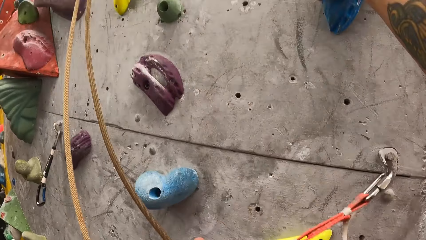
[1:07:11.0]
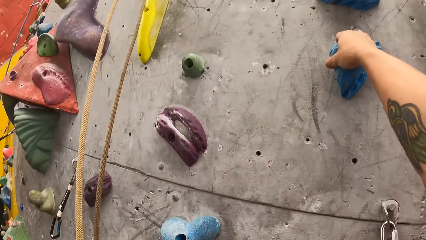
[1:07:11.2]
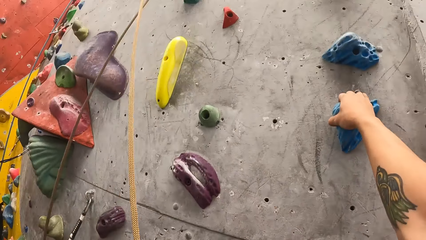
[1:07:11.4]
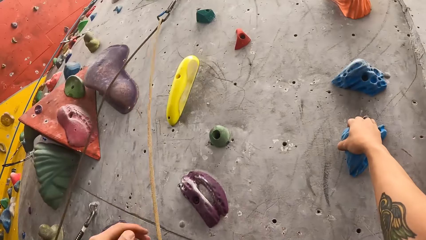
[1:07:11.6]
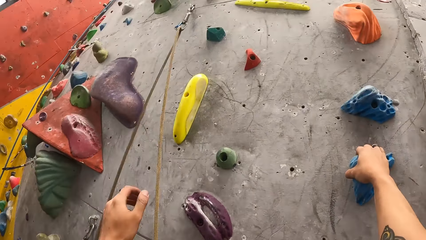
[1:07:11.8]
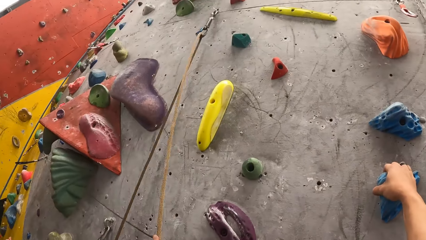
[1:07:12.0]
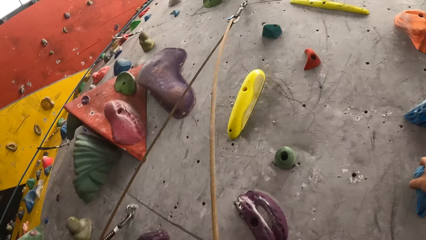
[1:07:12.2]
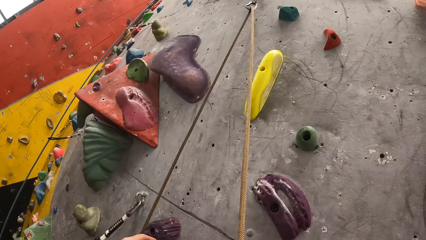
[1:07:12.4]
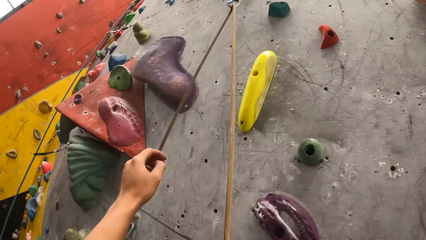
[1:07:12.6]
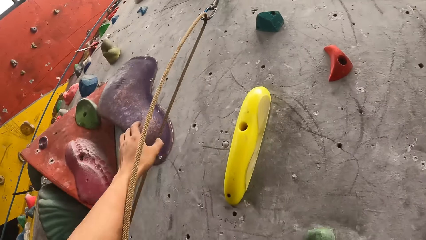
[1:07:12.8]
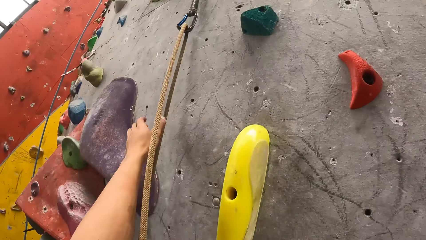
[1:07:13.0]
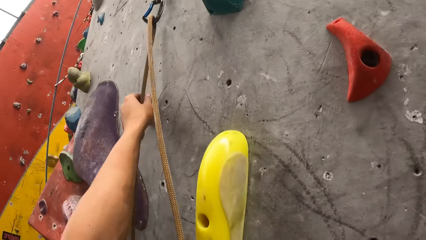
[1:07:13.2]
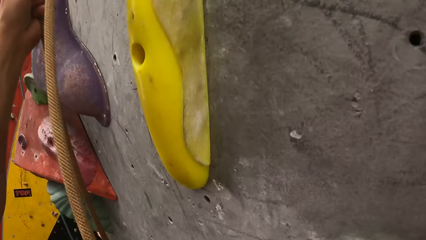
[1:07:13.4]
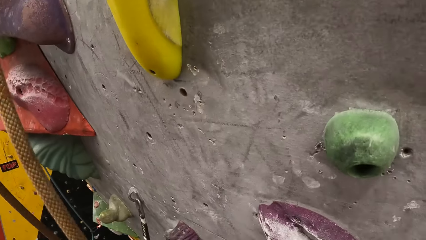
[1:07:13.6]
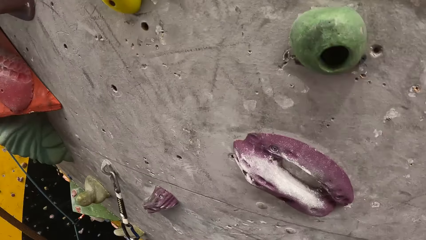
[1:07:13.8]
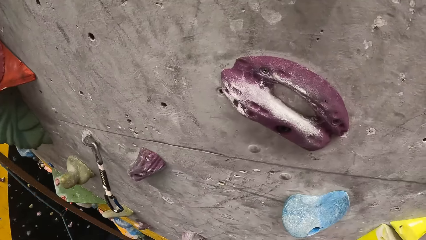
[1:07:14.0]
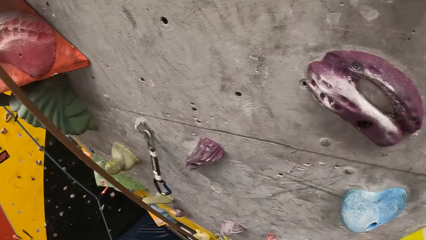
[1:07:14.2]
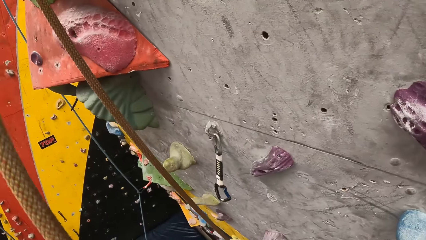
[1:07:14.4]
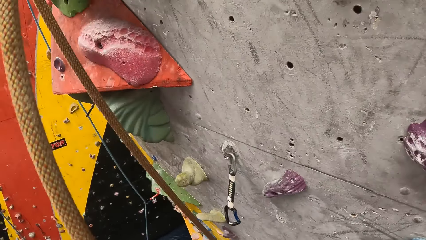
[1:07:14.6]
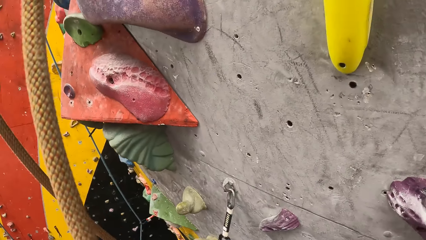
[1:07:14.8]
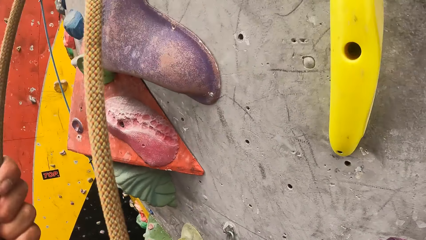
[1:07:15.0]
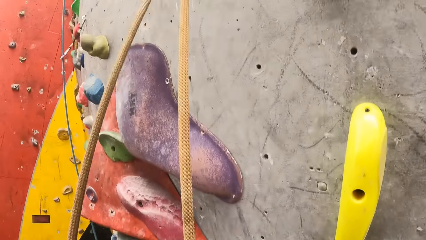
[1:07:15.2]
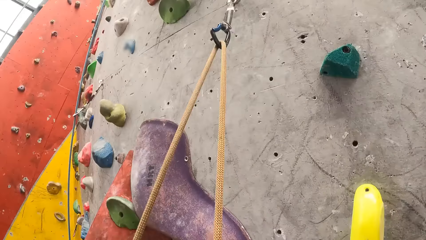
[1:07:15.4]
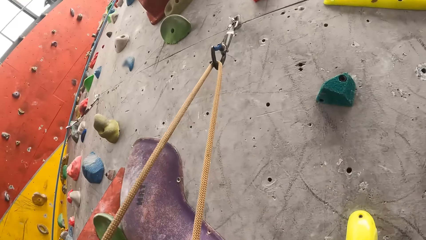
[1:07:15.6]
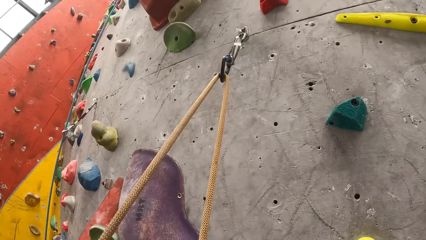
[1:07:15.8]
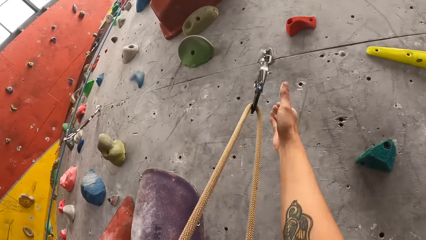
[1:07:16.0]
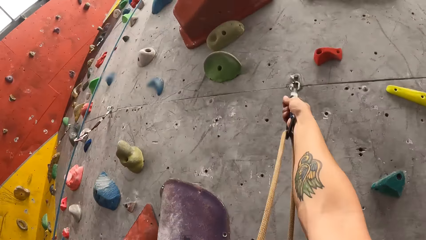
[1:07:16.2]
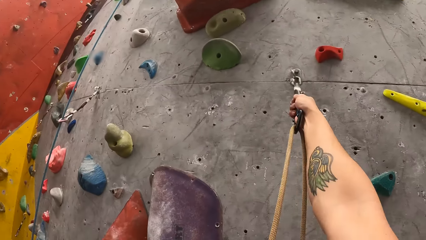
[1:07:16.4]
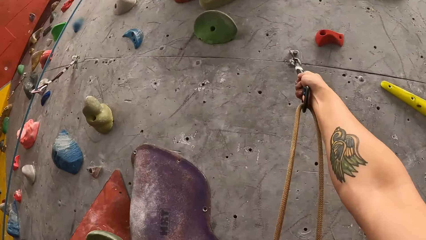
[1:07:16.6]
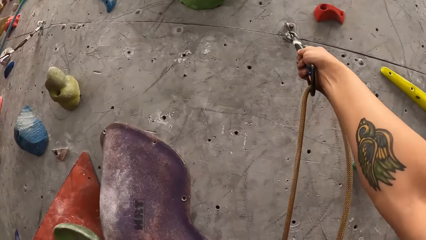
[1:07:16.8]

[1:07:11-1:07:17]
The camera wearer climbs on the bouldering wall.

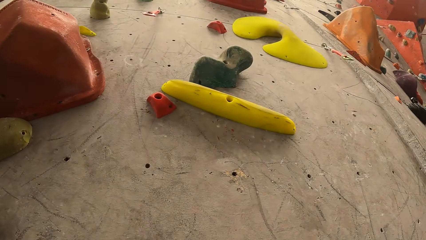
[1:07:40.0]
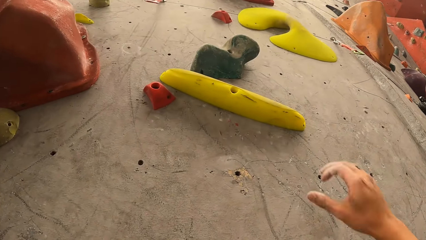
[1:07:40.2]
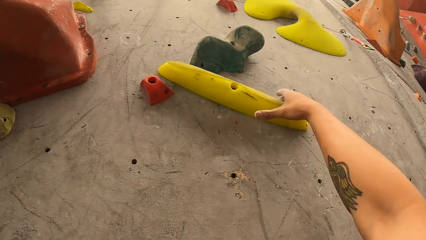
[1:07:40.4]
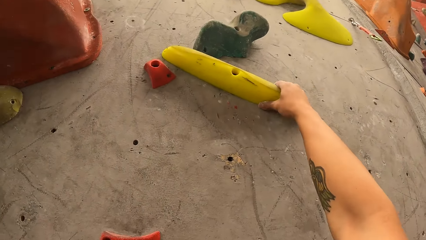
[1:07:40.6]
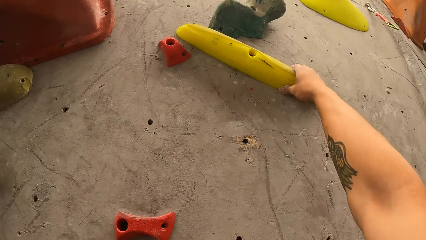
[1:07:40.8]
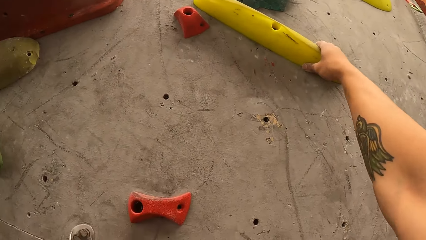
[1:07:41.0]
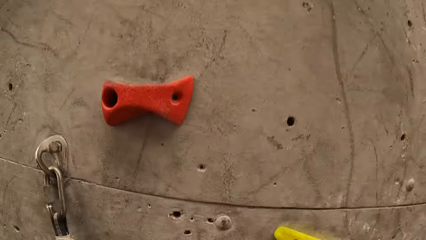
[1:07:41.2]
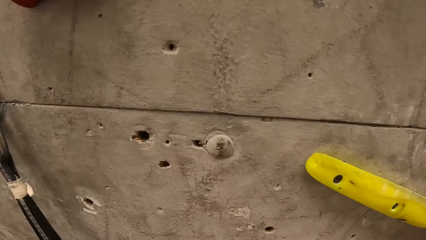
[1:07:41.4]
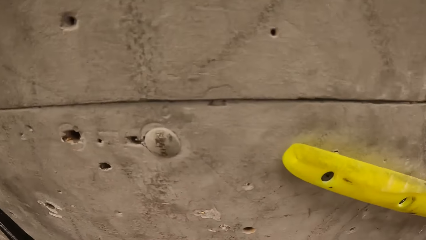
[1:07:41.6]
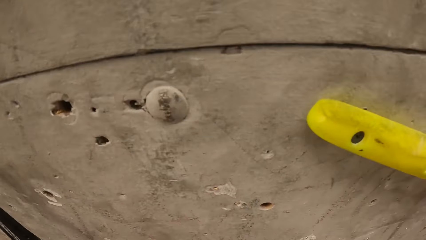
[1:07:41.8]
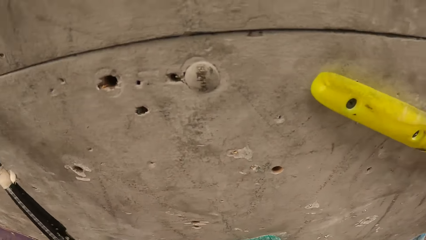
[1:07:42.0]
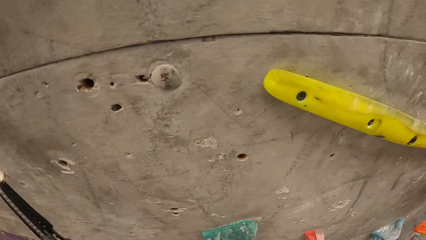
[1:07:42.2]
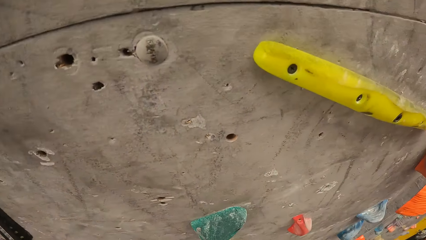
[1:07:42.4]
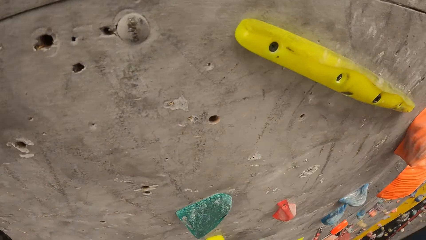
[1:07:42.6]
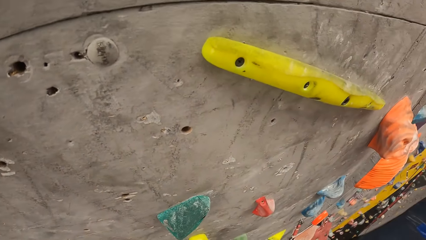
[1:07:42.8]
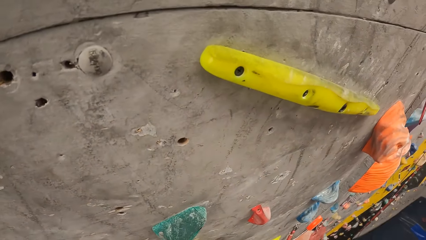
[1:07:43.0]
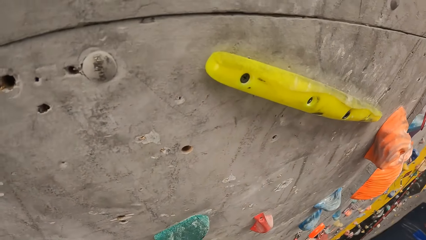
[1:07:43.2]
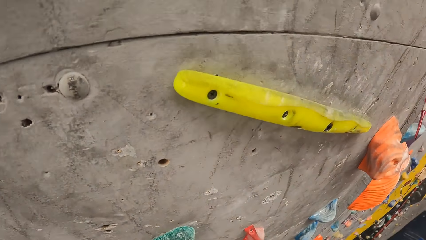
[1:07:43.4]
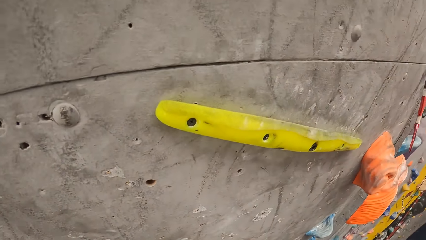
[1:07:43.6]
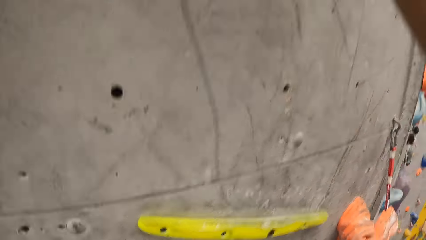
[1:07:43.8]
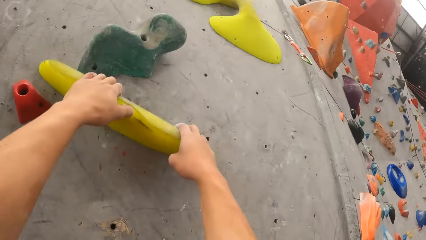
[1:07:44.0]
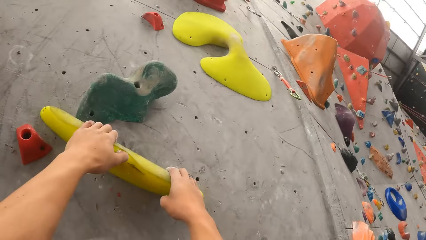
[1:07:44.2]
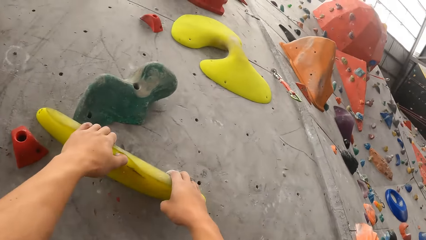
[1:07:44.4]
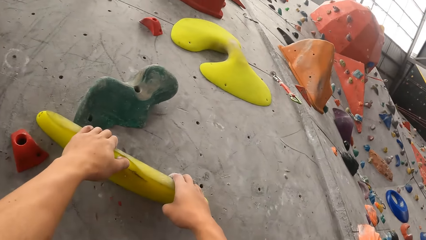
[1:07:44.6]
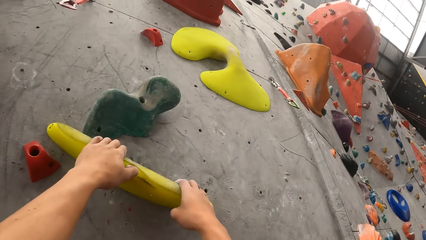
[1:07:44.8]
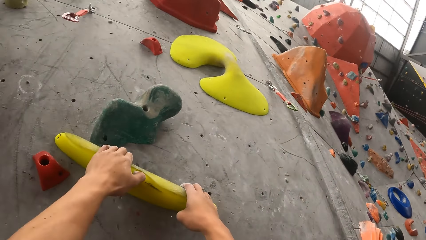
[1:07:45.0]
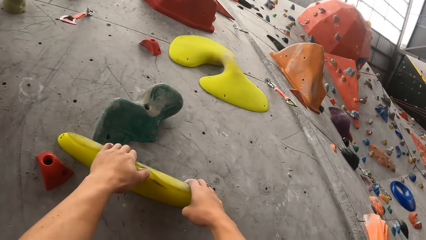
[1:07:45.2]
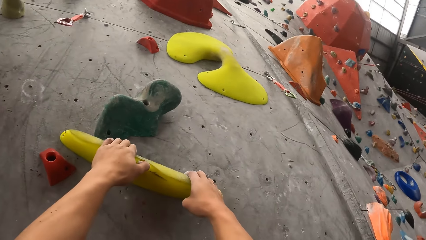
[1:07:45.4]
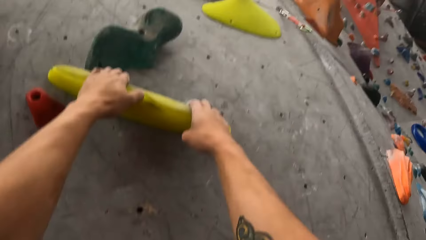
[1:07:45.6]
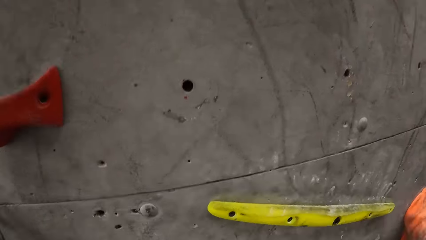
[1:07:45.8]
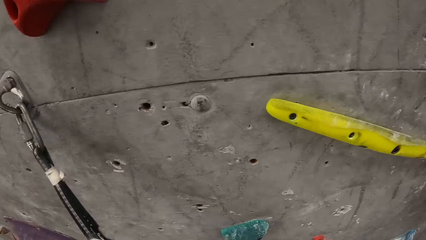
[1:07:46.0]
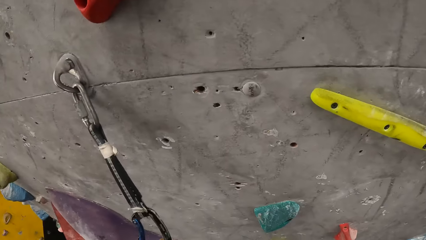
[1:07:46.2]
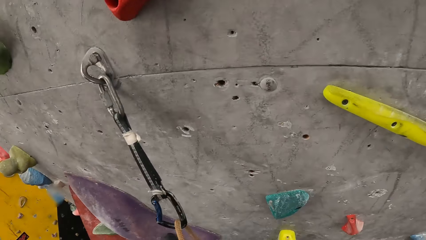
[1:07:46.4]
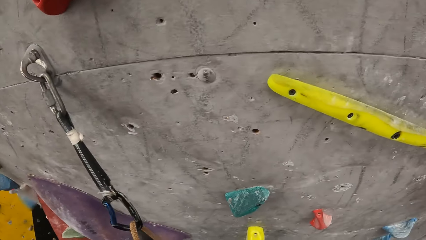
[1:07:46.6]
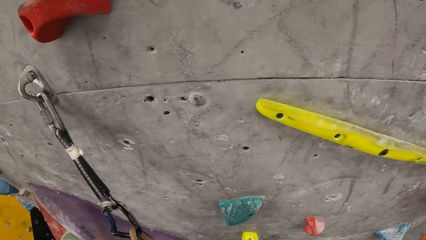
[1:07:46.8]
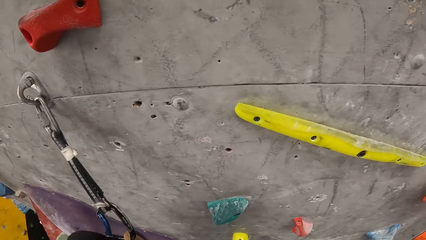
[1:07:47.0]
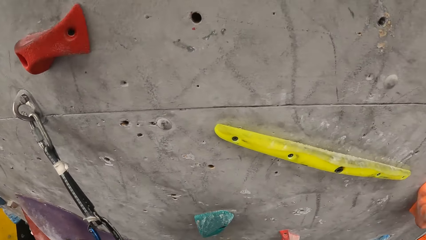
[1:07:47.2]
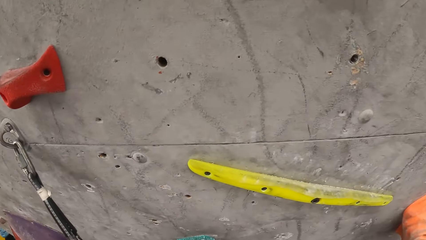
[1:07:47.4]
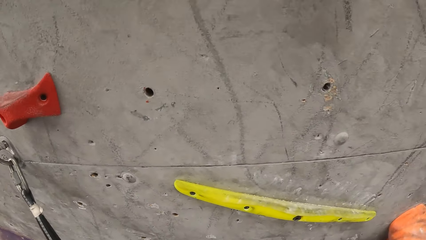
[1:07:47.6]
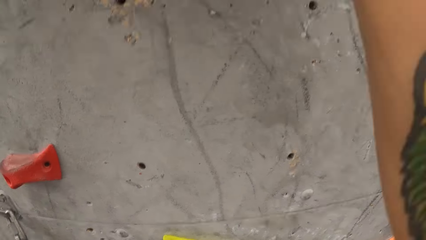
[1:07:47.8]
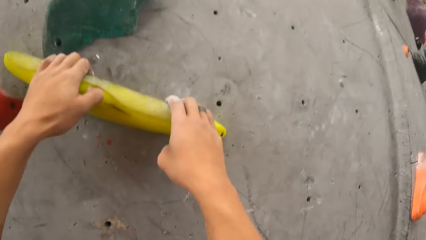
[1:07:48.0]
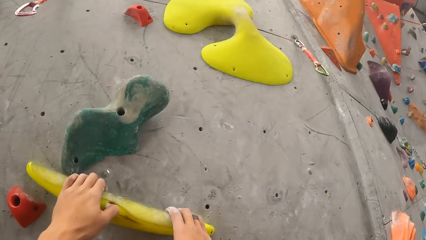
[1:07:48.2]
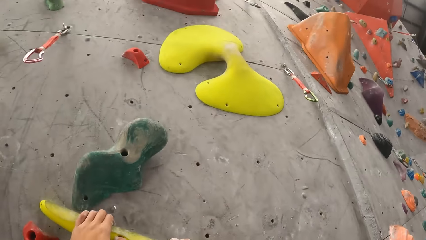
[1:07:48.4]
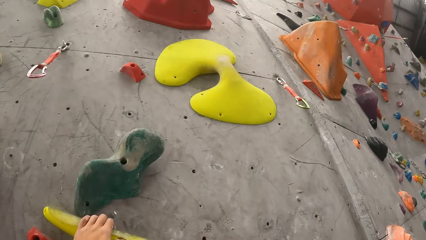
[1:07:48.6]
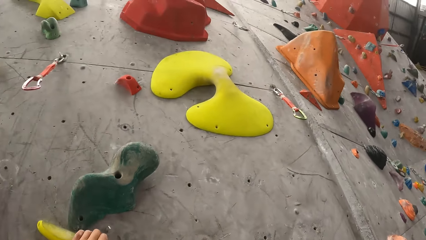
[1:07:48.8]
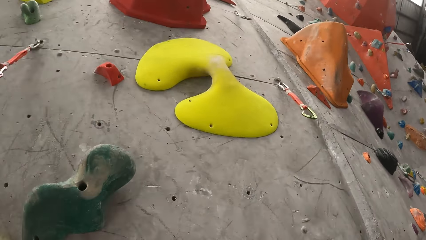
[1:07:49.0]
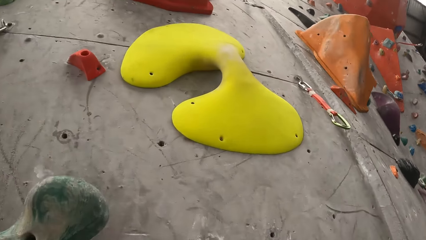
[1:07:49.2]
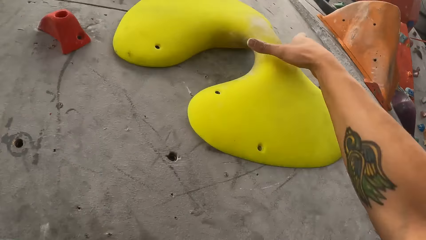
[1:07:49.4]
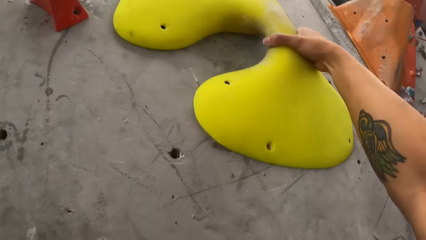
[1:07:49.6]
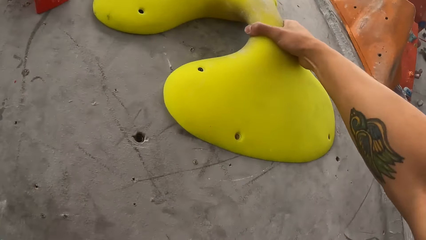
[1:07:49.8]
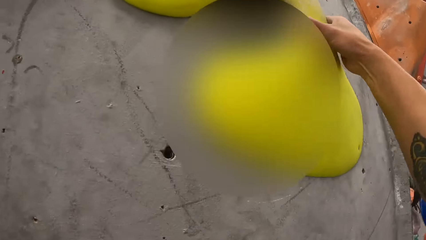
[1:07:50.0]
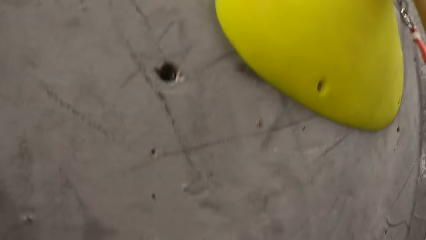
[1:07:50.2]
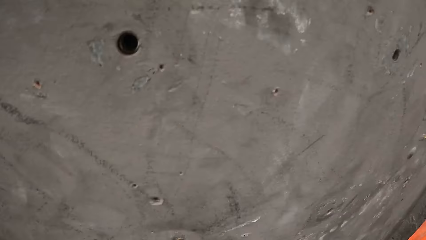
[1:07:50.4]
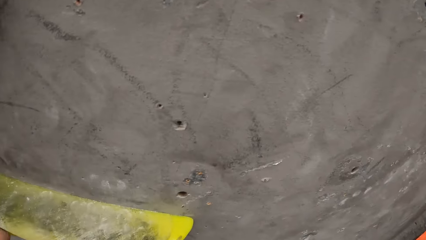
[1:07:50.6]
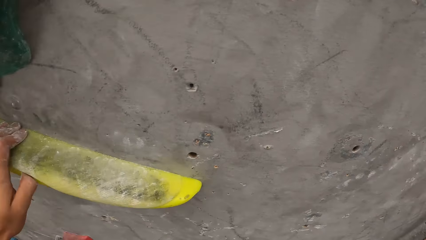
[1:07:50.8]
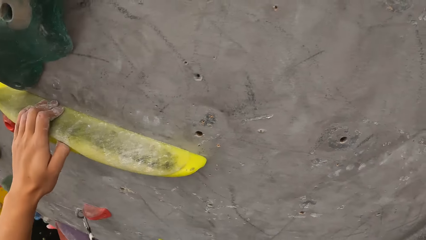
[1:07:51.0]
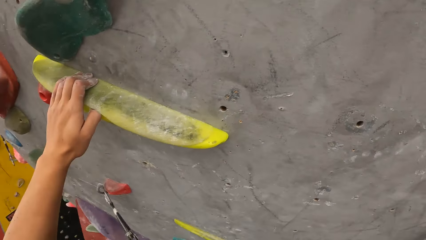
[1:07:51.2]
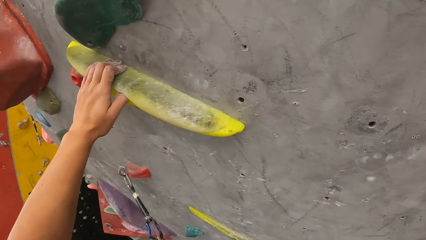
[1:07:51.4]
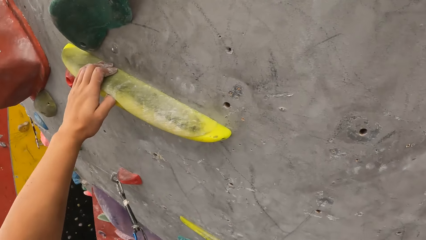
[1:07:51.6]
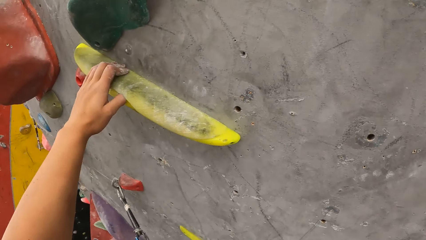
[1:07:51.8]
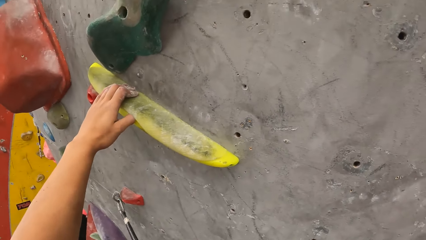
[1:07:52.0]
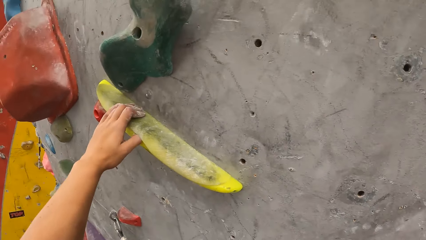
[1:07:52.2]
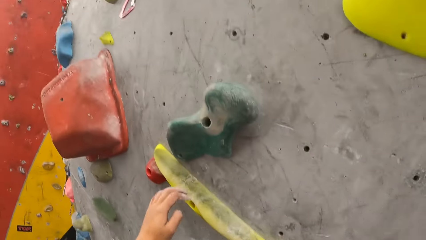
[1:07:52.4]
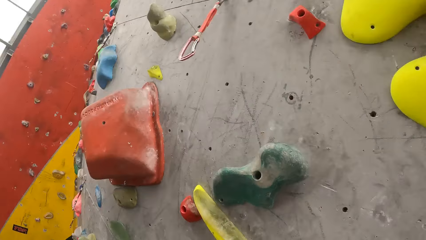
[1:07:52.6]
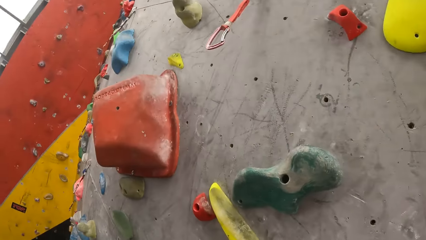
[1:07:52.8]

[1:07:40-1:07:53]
The camera wearer climbs on the climbing wall.
